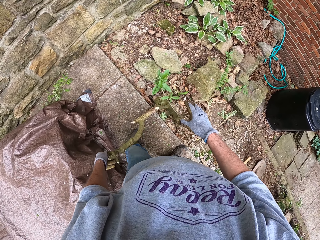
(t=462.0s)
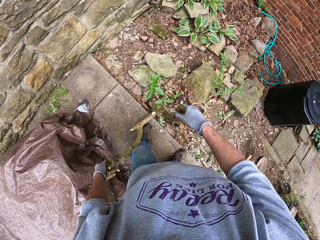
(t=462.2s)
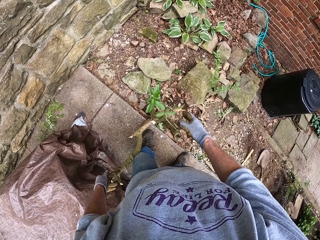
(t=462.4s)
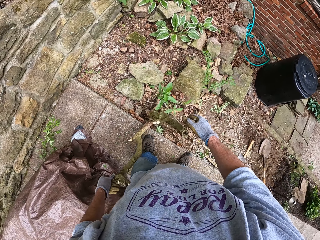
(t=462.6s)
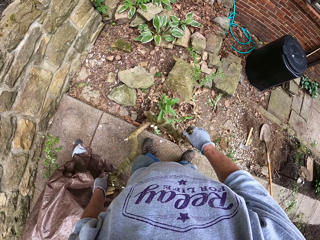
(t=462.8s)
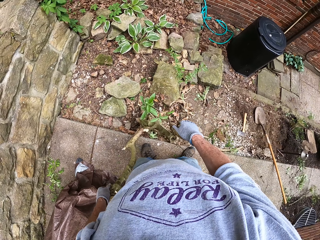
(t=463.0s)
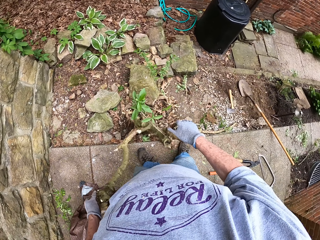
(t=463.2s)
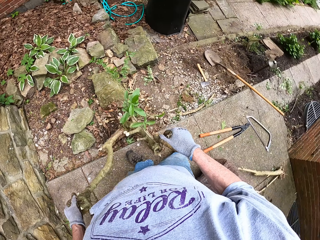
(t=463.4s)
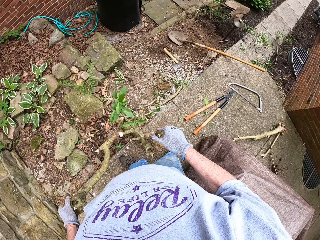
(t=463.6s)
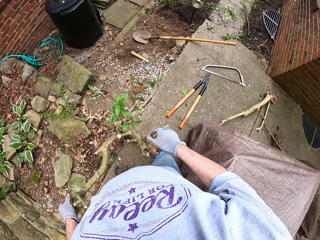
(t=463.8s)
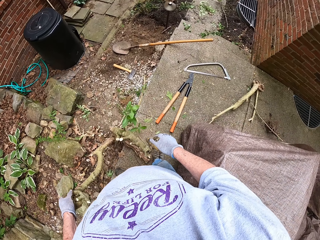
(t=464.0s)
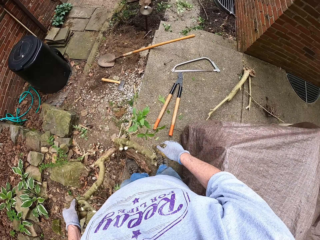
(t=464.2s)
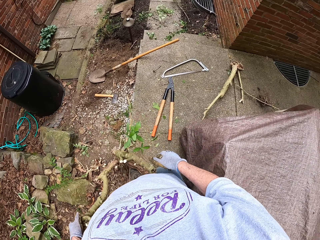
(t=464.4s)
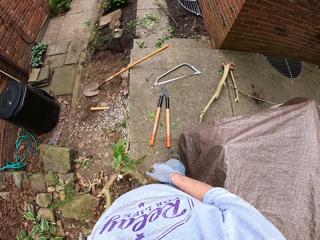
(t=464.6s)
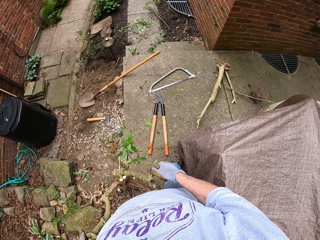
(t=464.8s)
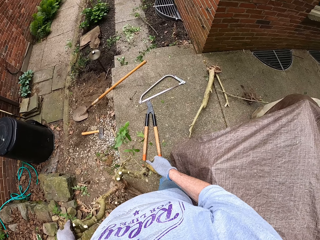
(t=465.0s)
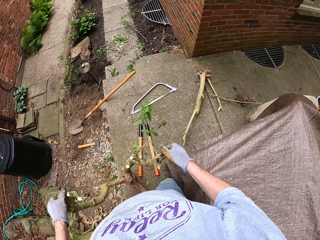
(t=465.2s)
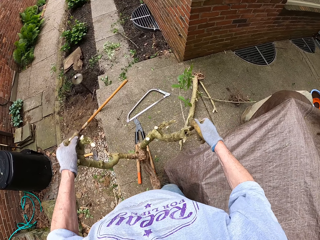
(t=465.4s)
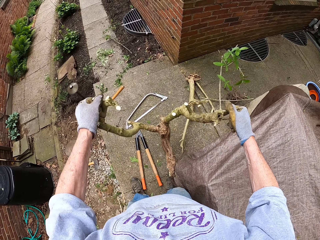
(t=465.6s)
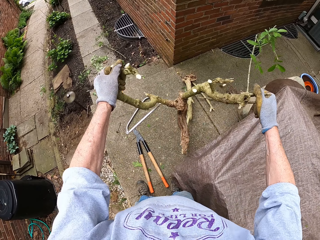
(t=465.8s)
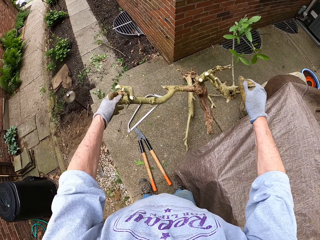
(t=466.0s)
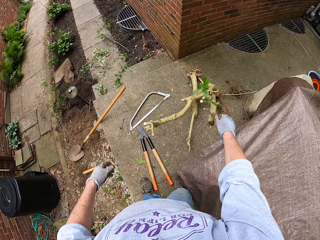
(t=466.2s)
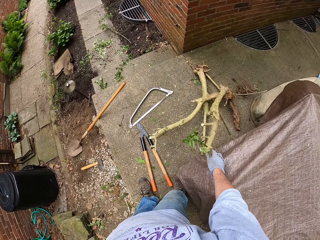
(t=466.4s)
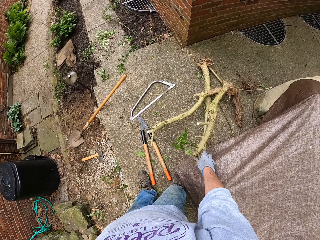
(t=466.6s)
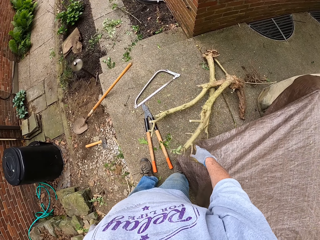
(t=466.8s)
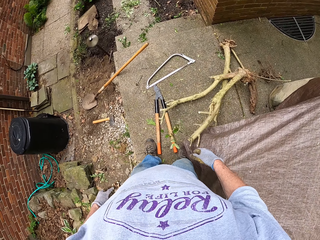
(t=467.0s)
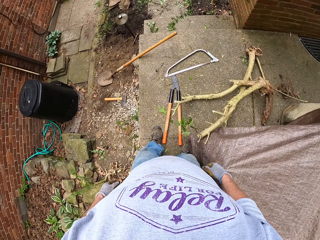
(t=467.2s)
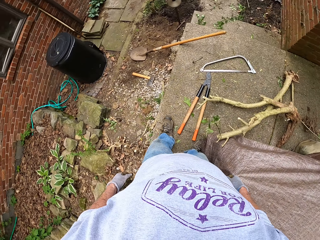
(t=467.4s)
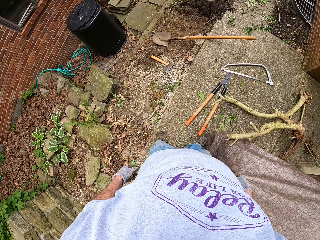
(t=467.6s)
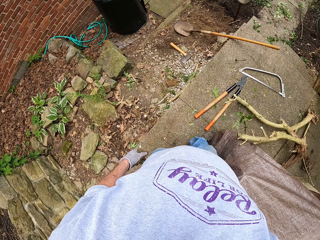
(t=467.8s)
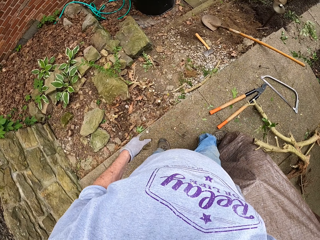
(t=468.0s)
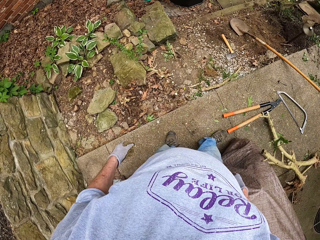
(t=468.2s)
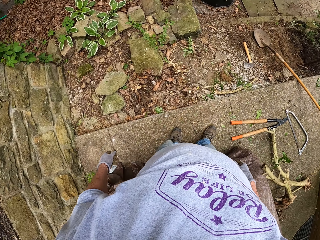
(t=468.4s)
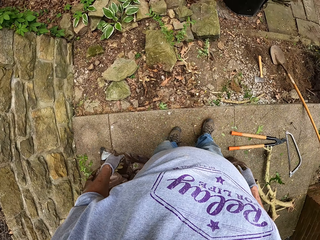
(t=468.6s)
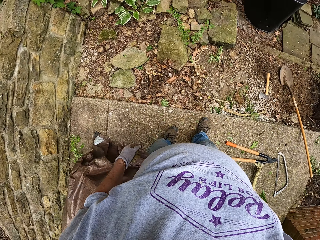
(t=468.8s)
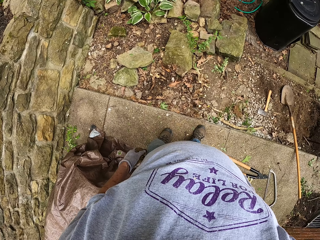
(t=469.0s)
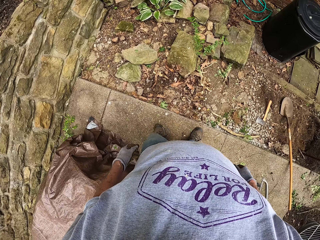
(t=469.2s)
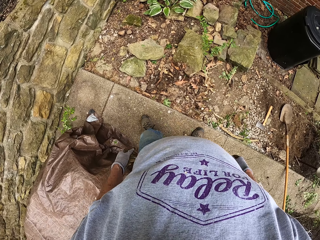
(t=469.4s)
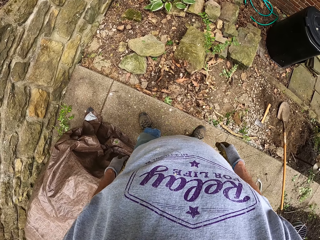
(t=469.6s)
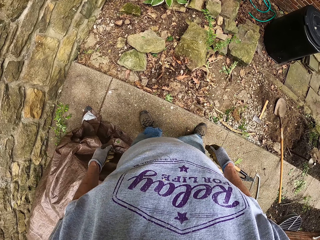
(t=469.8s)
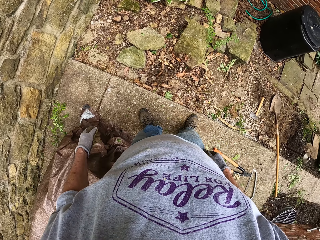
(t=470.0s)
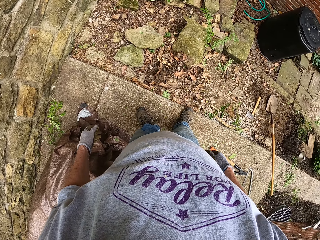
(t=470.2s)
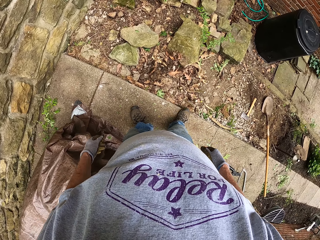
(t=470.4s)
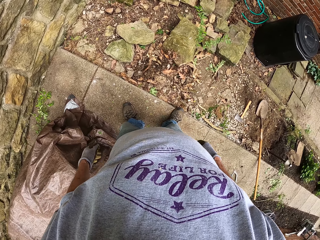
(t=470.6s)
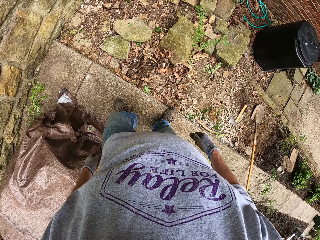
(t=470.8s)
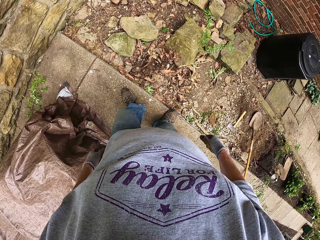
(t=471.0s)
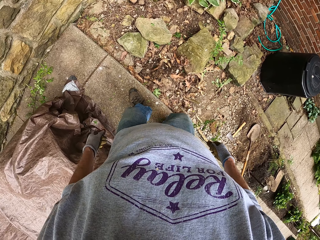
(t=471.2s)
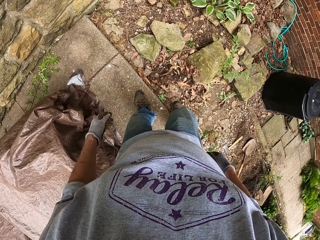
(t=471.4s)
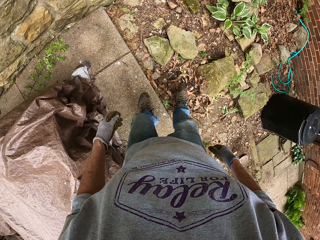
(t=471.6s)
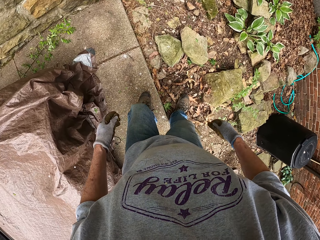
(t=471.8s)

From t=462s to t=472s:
The camera wearer places the plant away. They throw the plant on the pavement. They look around.

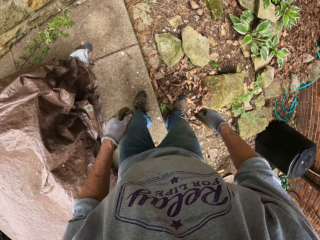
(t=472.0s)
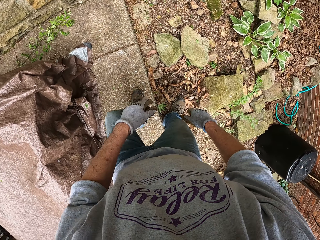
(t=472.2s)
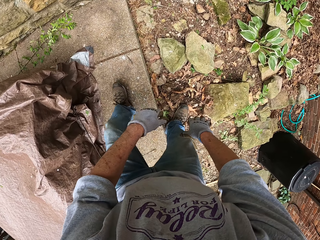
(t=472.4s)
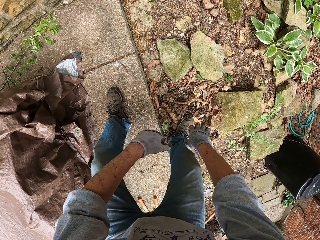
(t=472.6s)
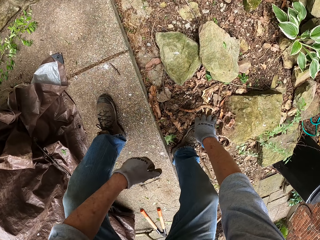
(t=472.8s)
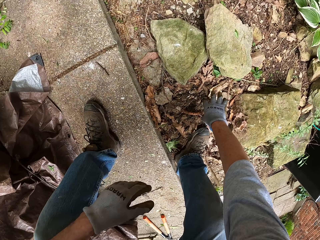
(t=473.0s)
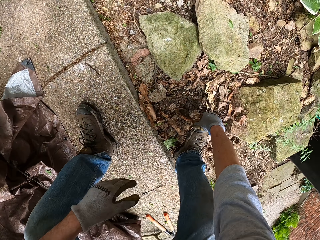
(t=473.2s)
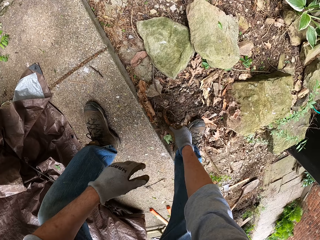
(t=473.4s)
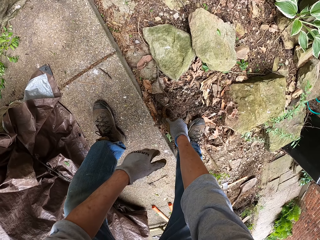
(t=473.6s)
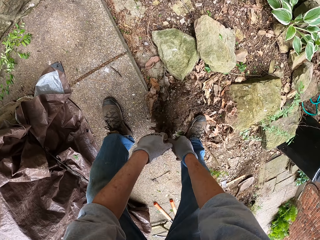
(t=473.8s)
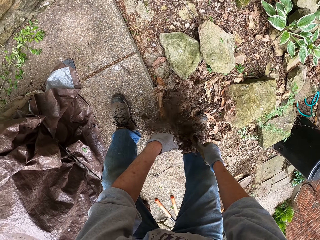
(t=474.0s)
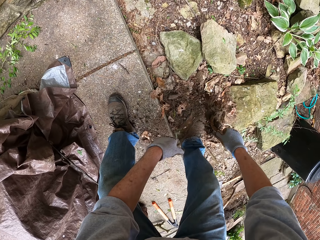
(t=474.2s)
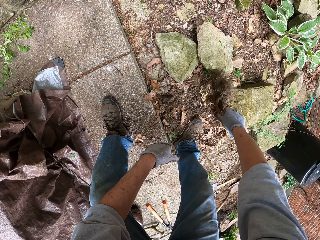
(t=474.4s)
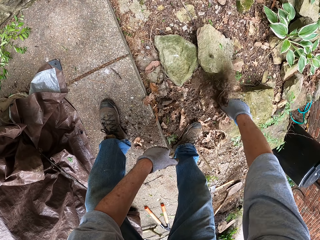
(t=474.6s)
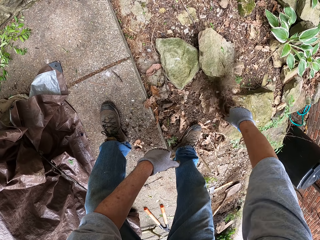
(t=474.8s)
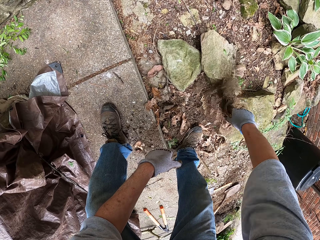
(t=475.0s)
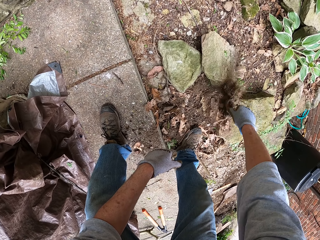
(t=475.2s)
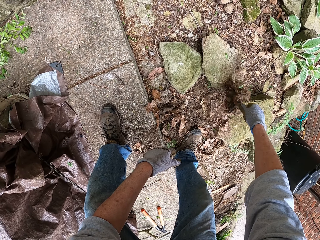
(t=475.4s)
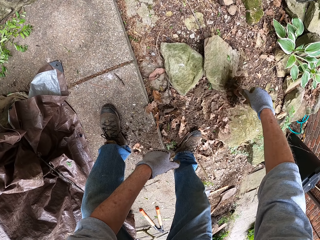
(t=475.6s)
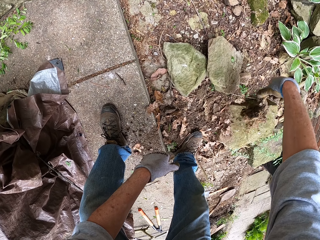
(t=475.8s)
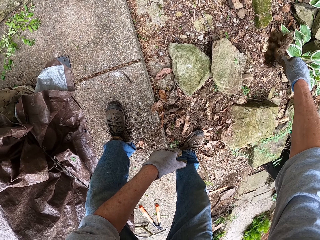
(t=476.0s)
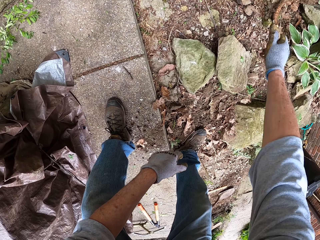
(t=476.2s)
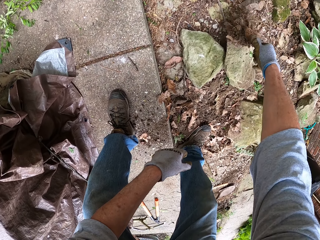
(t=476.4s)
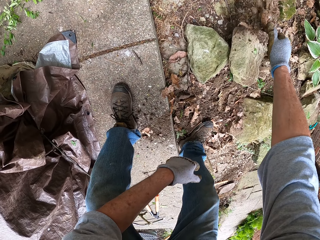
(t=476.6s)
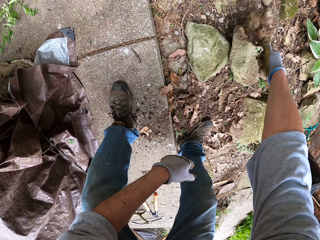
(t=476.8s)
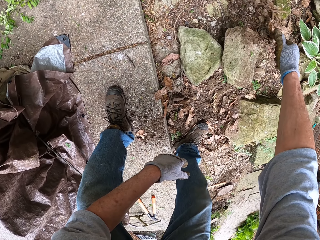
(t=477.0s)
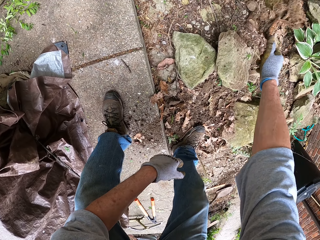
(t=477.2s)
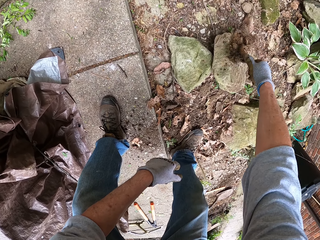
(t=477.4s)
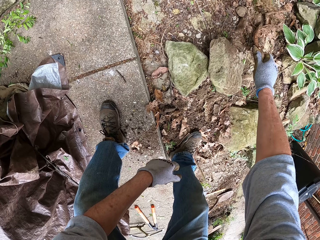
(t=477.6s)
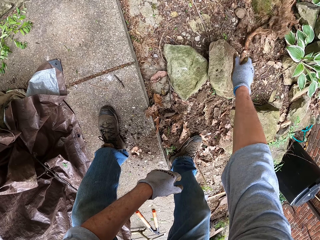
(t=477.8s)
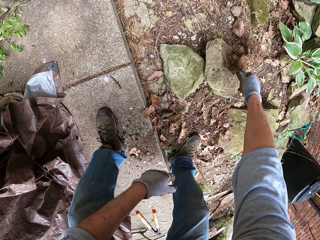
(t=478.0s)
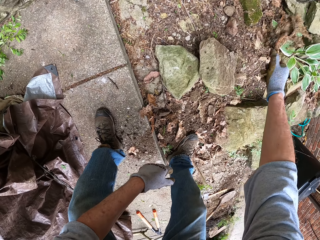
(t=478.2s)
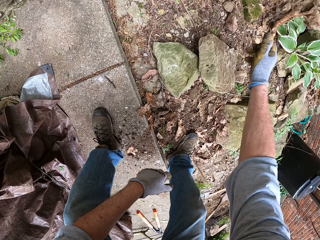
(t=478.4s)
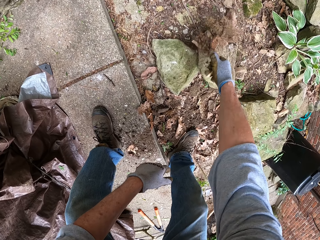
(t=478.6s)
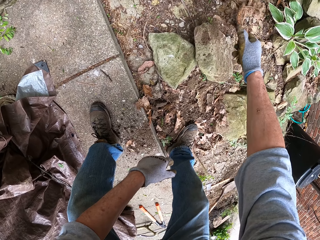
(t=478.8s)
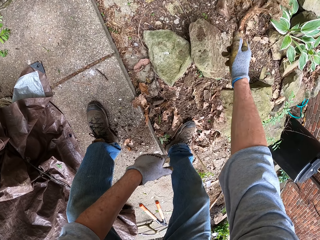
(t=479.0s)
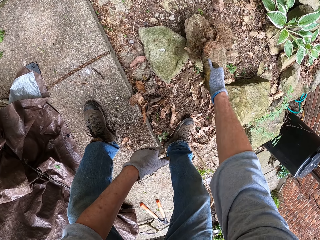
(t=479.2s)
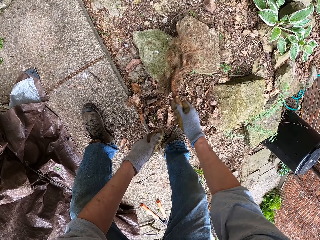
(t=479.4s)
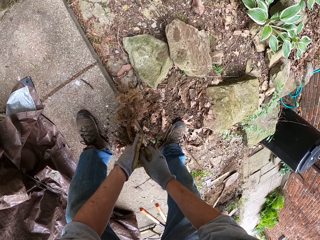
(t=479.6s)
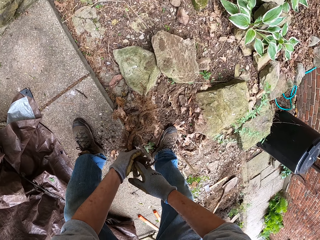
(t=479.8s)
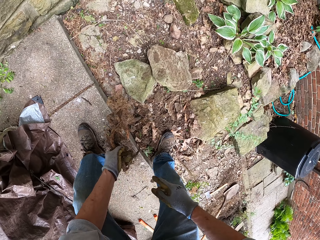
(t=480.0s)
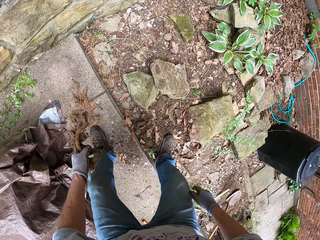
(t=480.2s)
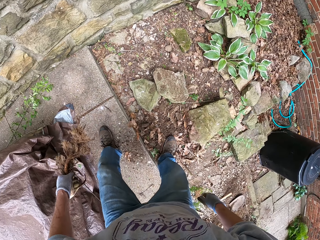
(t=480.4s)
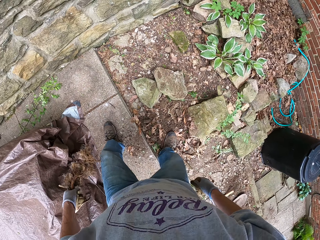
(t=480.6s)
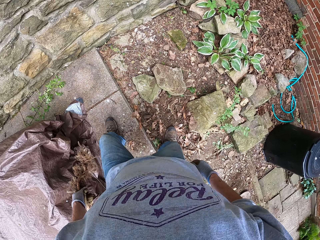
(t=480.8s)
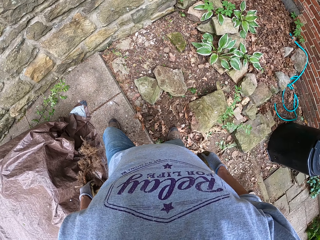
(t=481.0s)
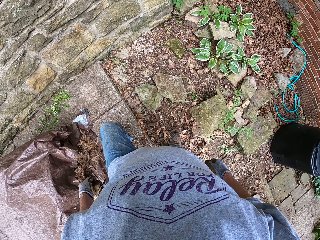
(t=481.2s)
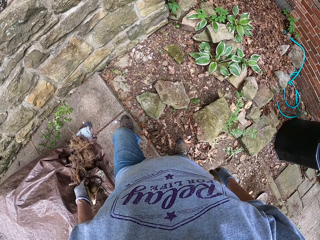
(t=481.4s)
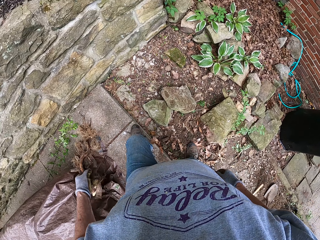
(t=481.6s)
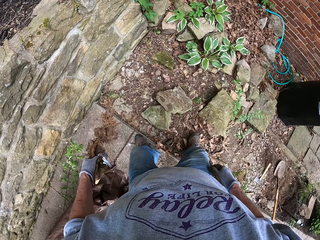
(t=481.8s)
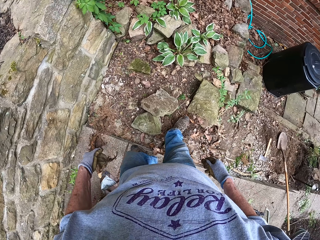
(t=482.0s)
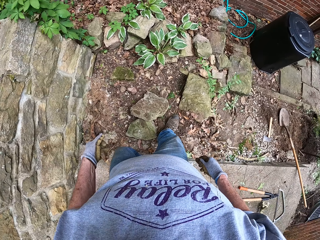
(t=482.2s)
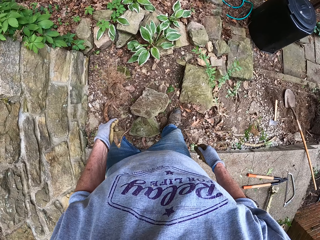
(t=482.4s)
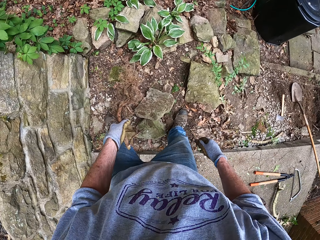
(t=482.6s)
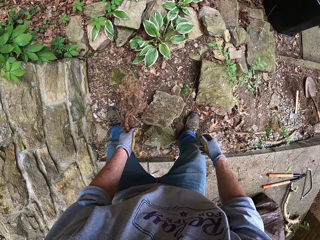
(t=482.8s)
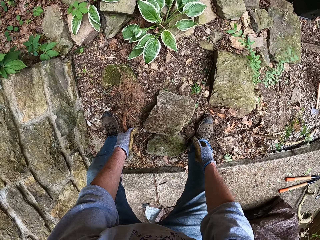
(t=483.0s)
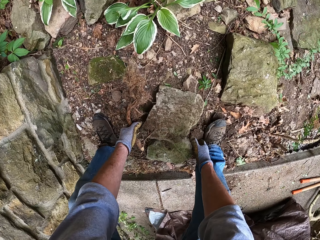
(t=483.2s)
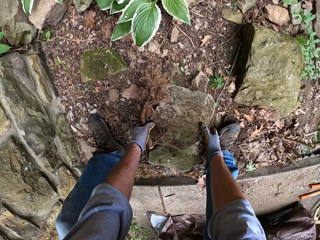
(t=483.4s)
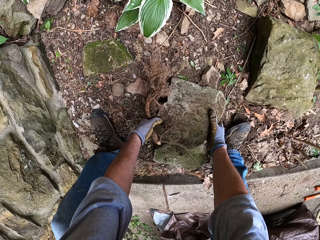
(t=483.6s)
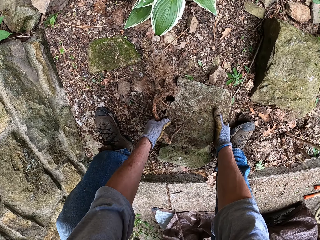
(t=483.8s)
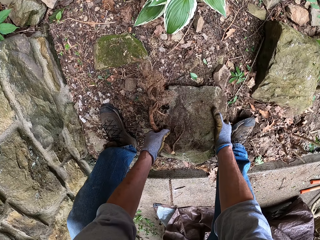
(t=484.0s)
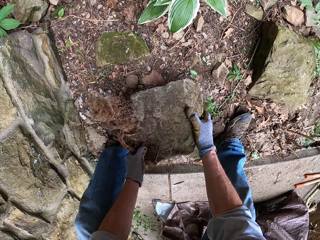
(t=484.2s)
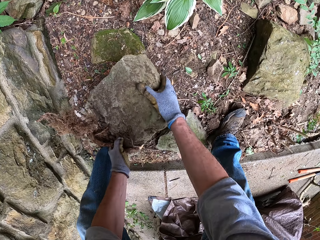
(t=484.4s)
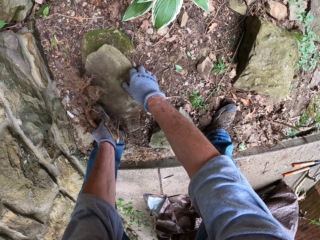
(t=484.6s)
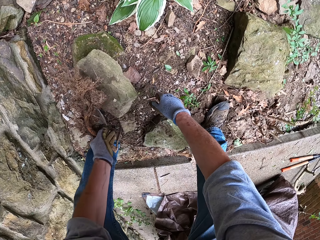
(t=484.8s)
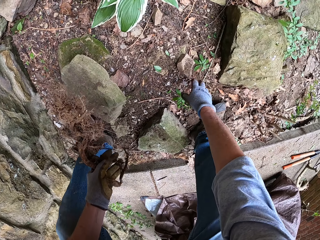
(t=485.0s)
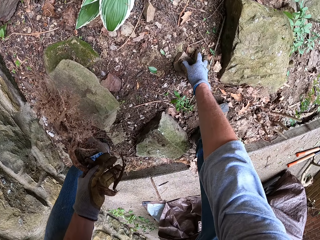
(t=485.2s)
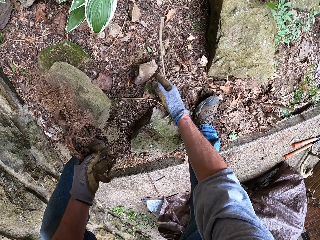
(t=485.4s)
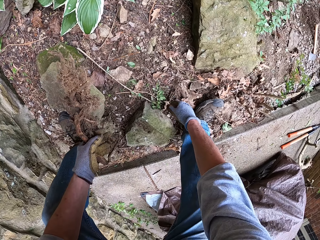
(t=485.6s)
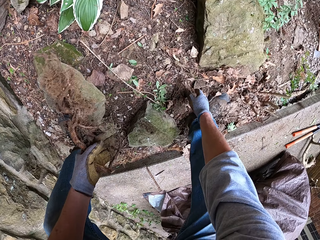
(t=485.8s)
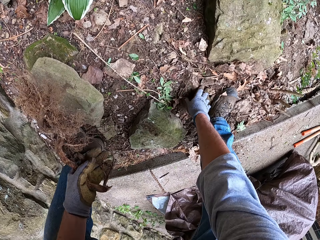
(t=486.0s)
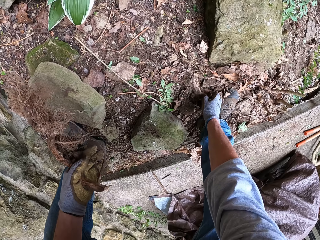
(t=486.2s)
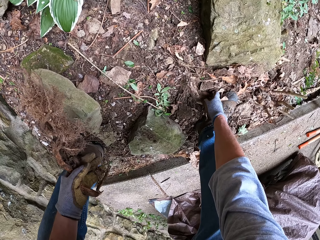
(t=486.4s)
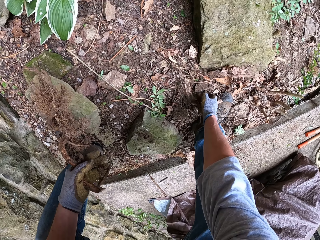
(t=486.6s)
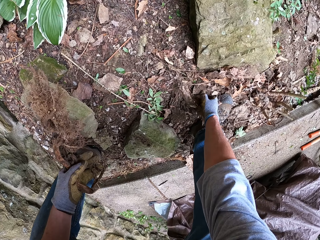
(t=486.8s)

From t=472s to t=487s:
The camera wearer uproots a root stump from the ground with his right hand. He removes the soil from the roots. He puts the stump in his left hand. He looks around. He moves a stone to another part on the ground.
